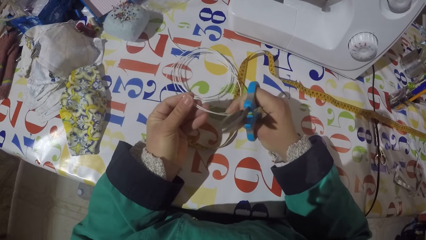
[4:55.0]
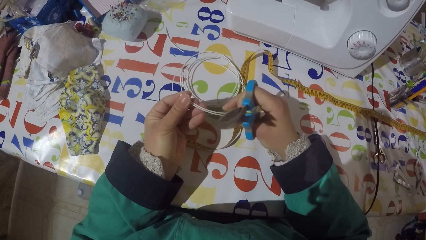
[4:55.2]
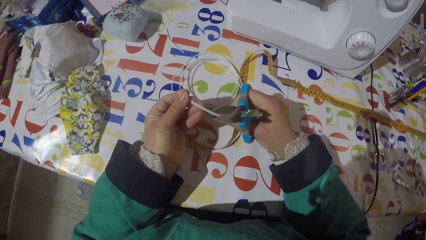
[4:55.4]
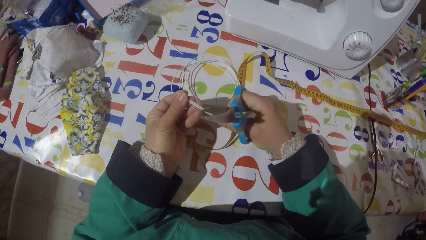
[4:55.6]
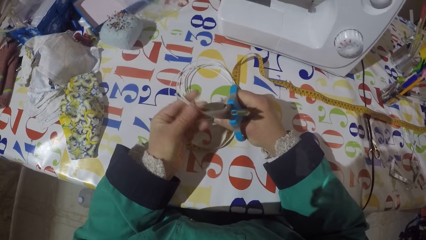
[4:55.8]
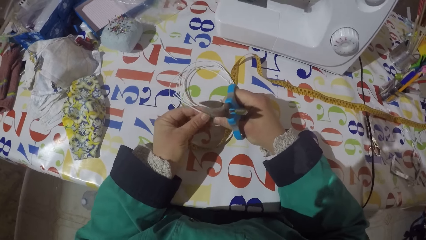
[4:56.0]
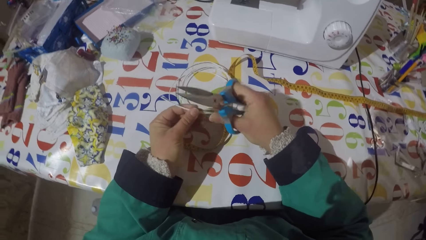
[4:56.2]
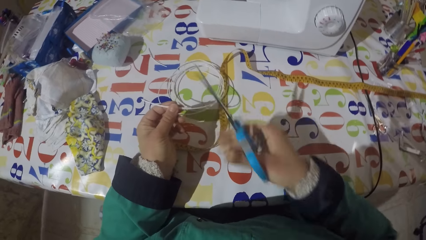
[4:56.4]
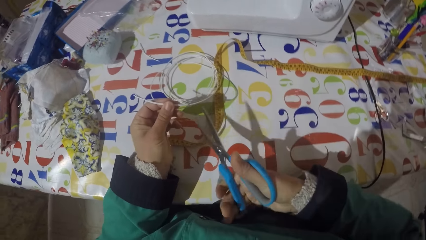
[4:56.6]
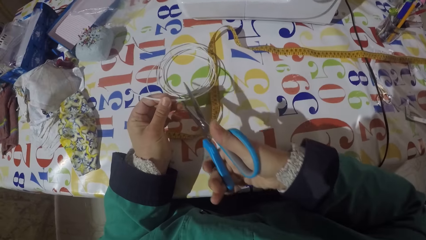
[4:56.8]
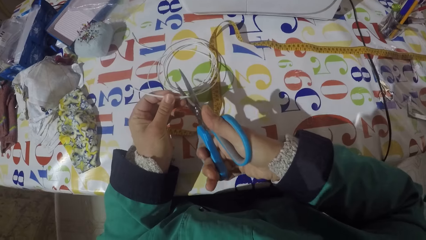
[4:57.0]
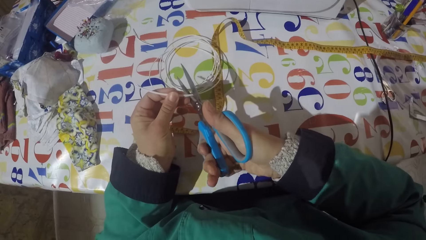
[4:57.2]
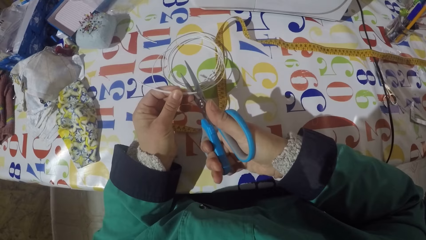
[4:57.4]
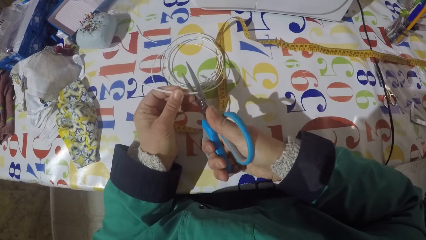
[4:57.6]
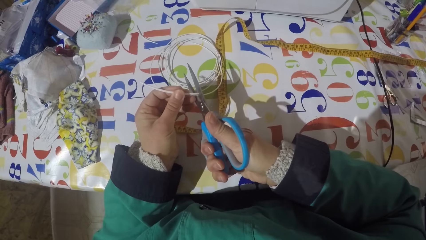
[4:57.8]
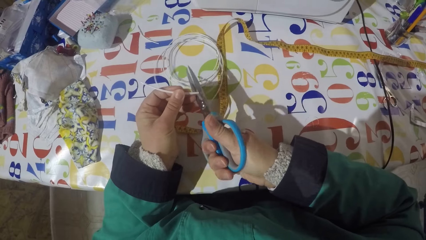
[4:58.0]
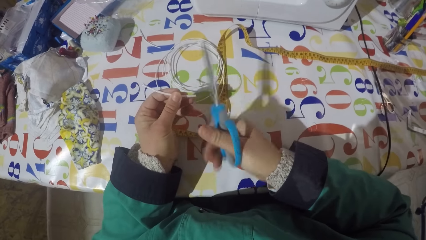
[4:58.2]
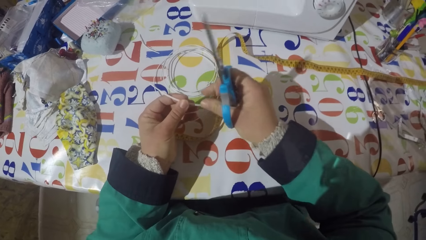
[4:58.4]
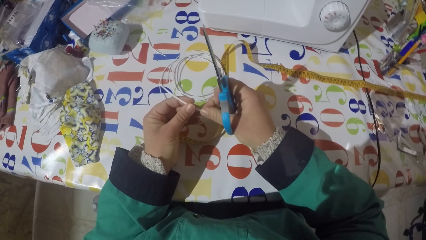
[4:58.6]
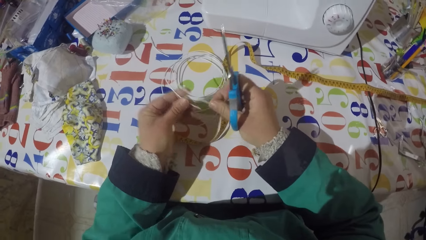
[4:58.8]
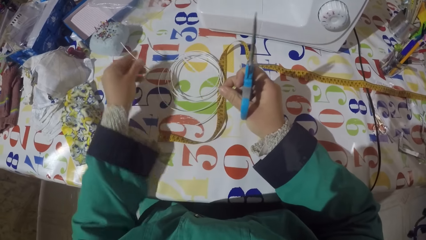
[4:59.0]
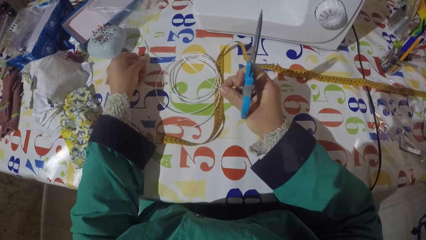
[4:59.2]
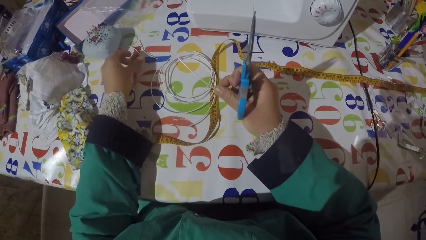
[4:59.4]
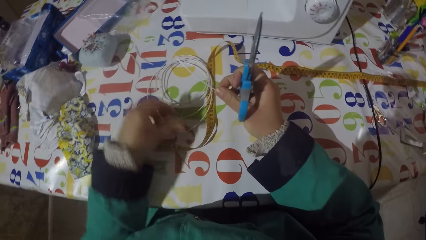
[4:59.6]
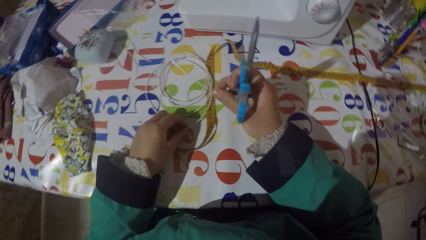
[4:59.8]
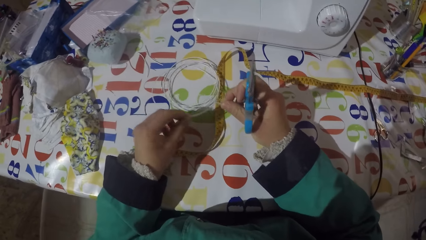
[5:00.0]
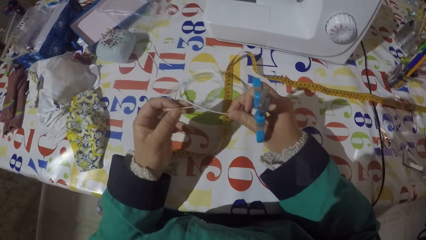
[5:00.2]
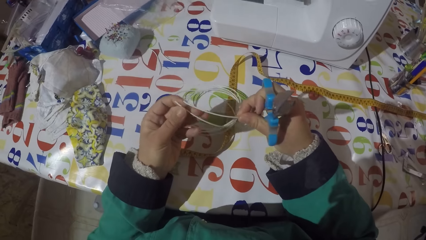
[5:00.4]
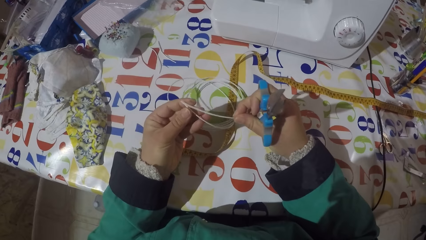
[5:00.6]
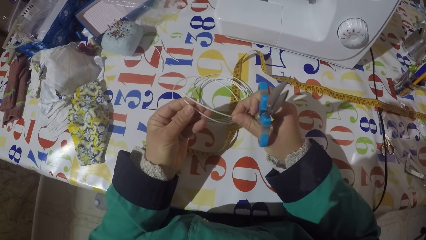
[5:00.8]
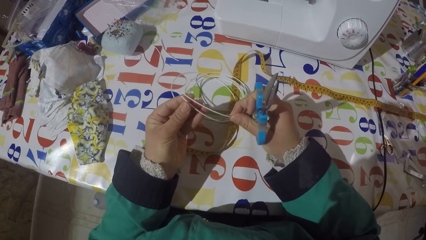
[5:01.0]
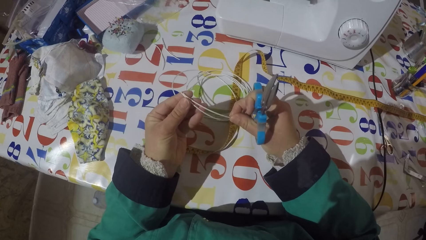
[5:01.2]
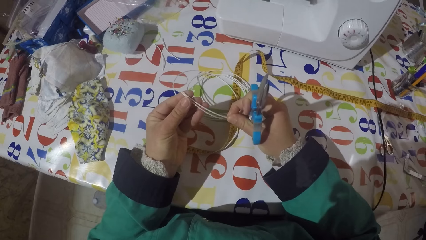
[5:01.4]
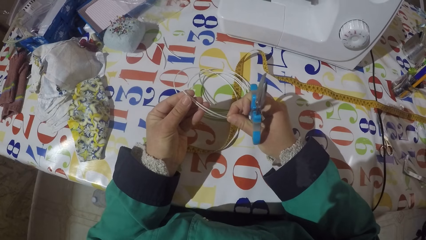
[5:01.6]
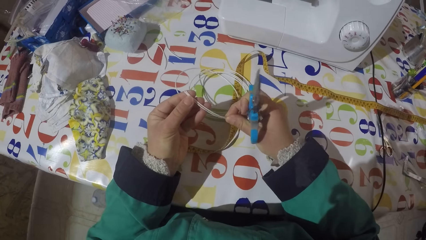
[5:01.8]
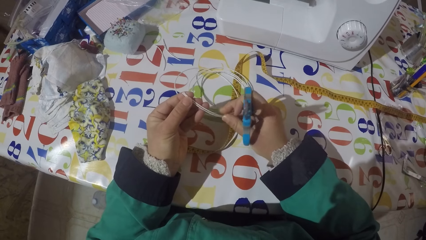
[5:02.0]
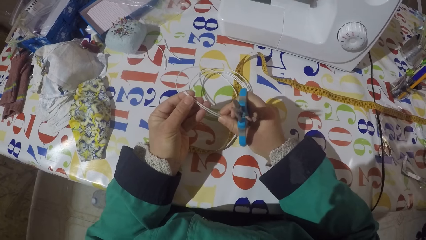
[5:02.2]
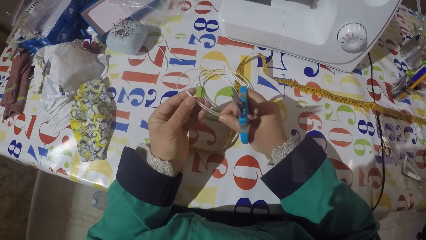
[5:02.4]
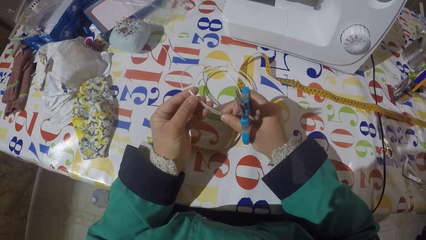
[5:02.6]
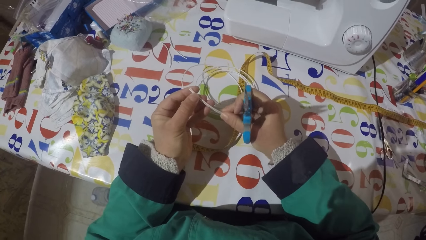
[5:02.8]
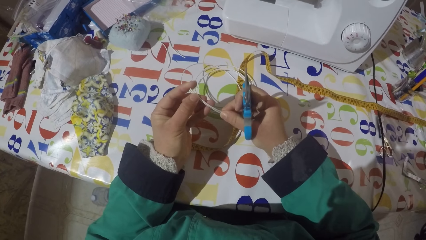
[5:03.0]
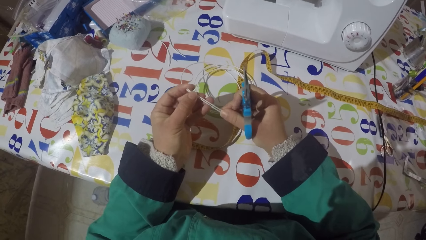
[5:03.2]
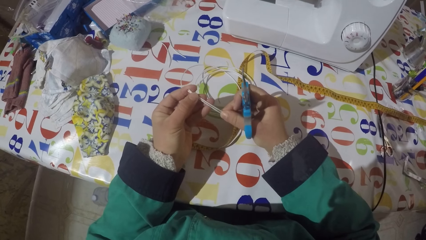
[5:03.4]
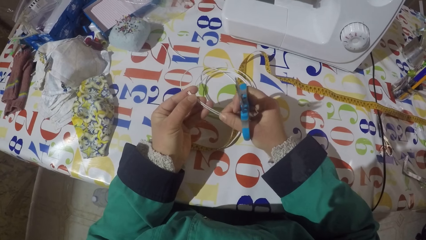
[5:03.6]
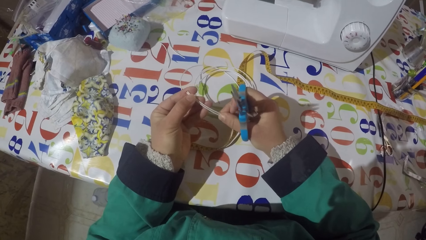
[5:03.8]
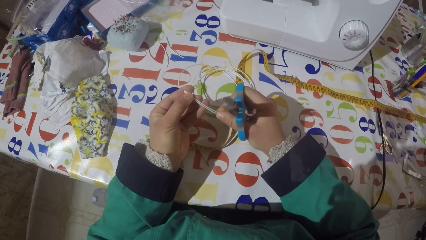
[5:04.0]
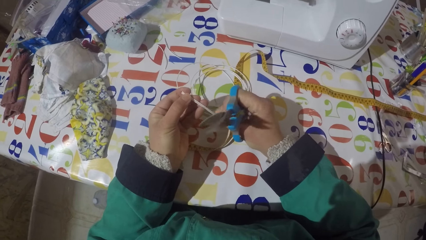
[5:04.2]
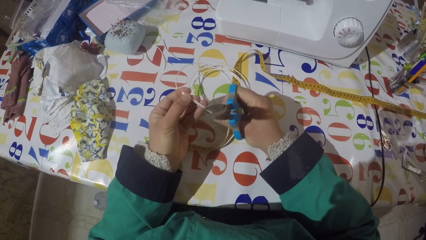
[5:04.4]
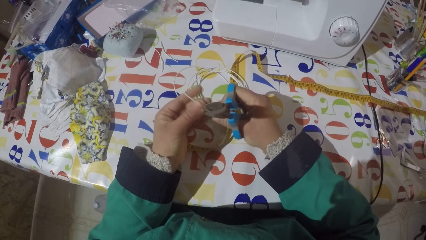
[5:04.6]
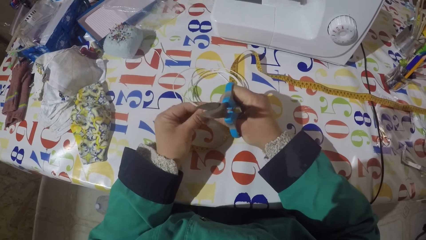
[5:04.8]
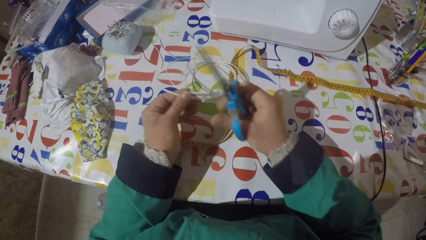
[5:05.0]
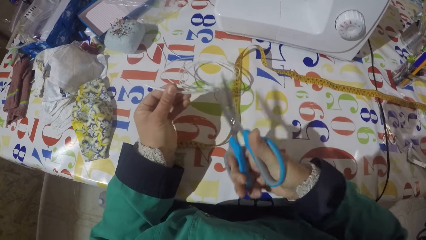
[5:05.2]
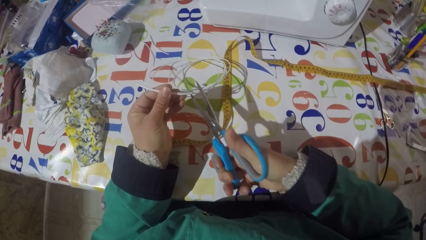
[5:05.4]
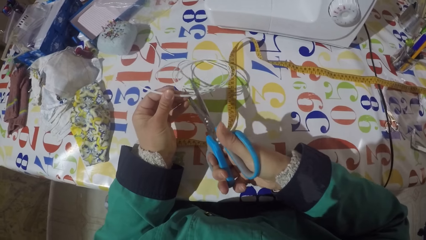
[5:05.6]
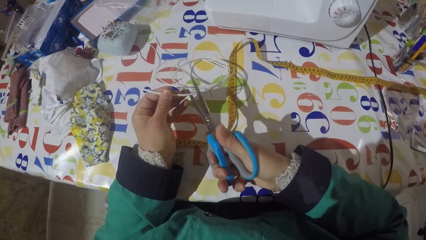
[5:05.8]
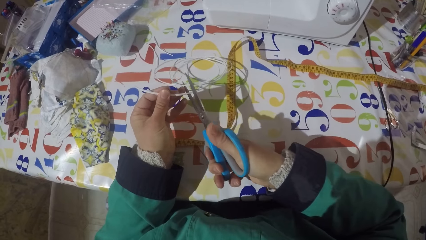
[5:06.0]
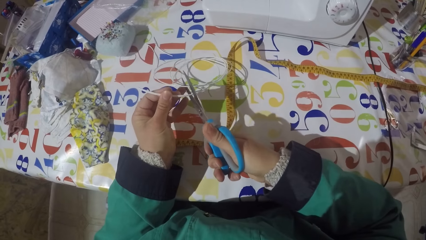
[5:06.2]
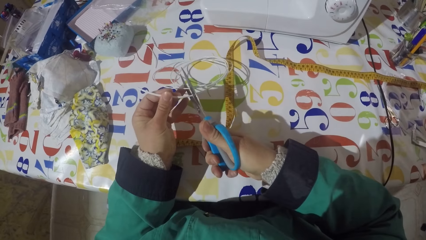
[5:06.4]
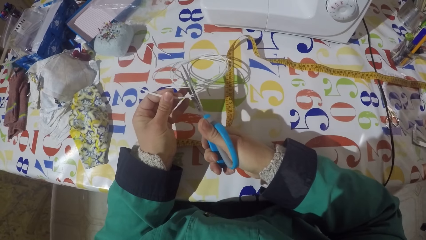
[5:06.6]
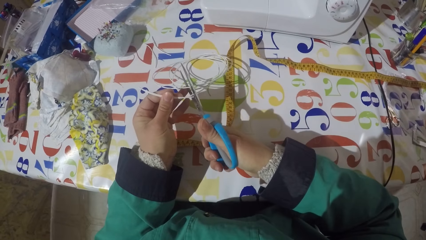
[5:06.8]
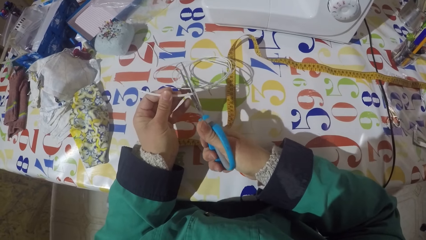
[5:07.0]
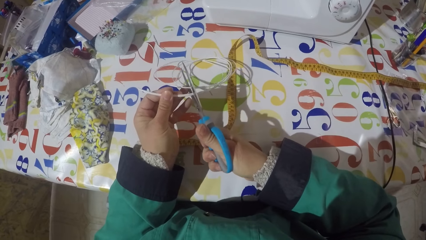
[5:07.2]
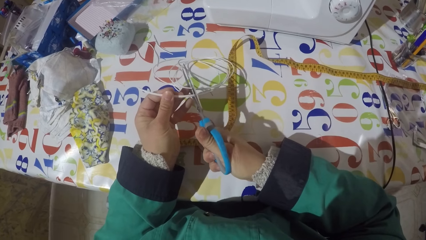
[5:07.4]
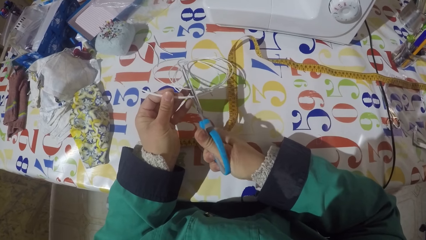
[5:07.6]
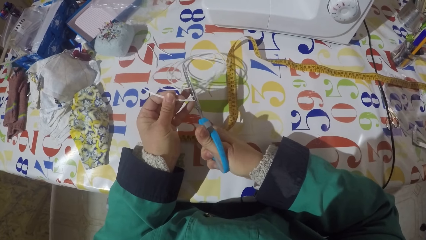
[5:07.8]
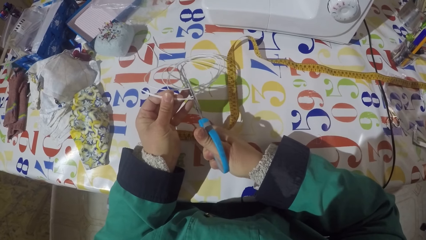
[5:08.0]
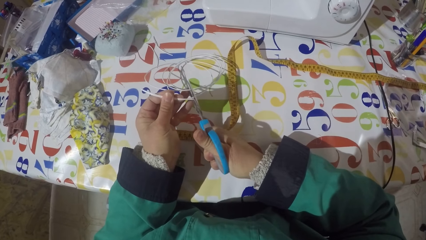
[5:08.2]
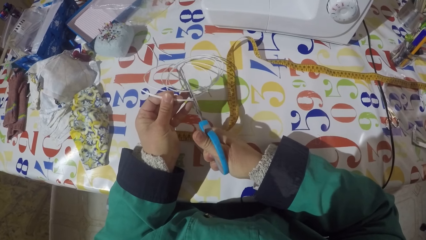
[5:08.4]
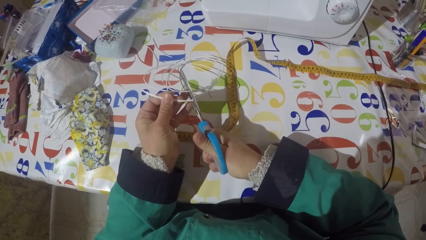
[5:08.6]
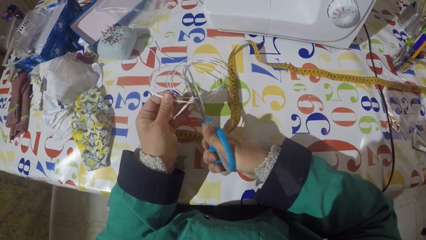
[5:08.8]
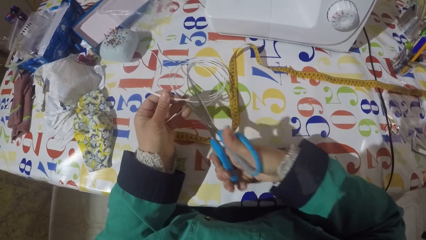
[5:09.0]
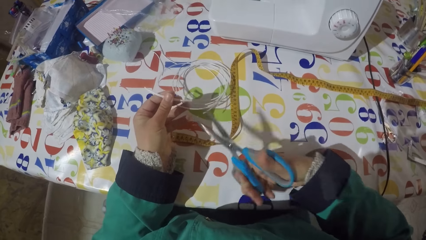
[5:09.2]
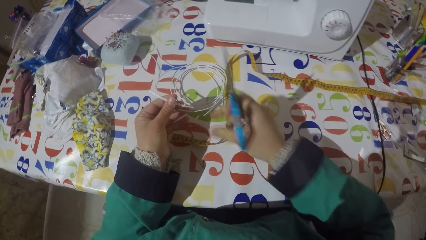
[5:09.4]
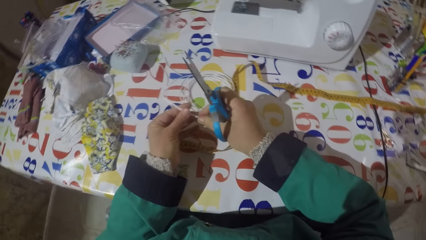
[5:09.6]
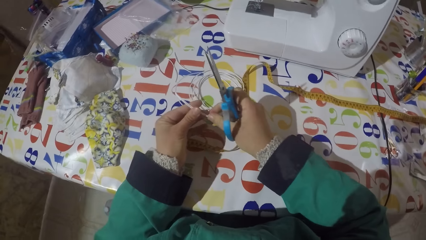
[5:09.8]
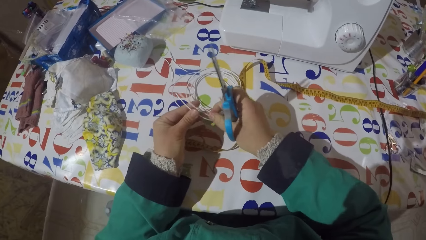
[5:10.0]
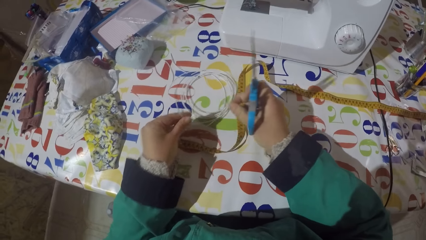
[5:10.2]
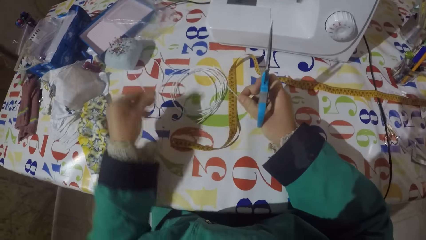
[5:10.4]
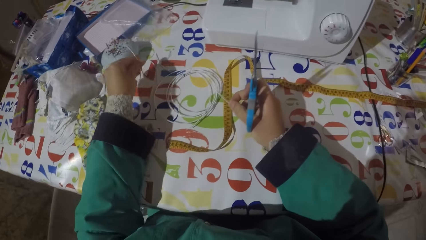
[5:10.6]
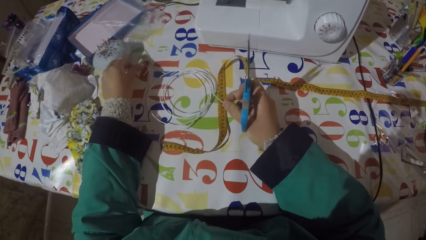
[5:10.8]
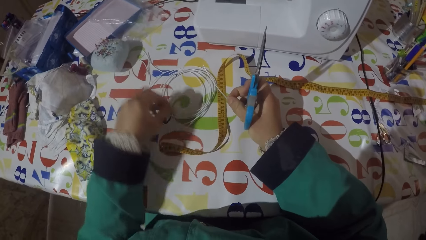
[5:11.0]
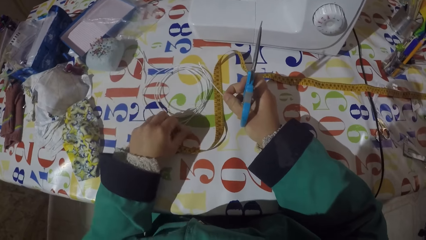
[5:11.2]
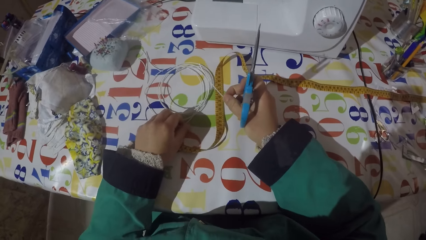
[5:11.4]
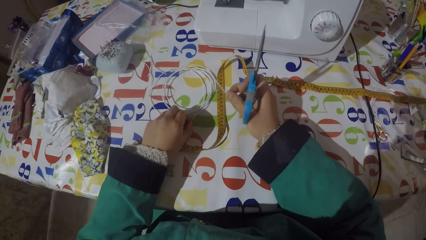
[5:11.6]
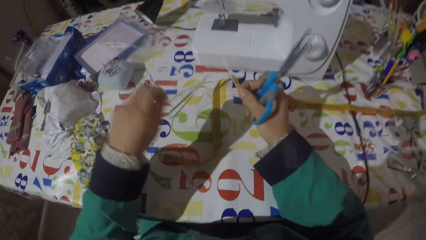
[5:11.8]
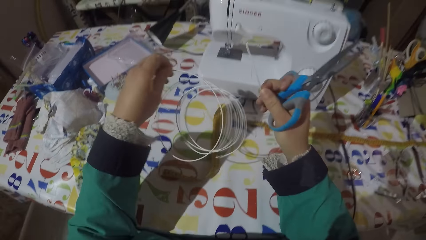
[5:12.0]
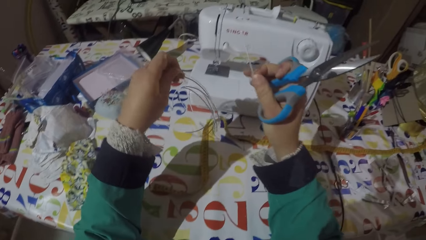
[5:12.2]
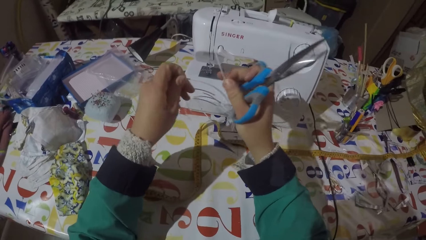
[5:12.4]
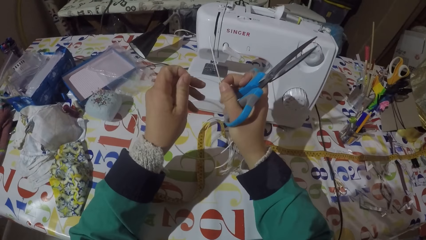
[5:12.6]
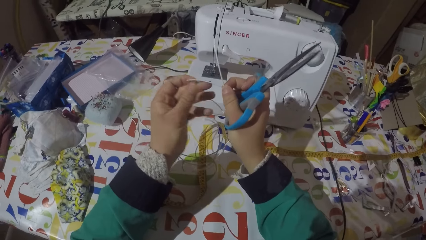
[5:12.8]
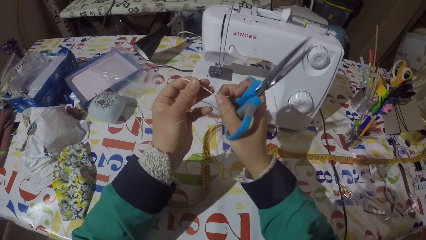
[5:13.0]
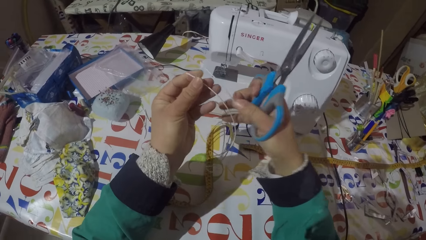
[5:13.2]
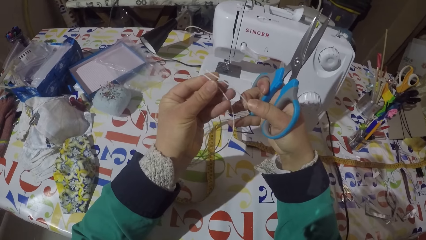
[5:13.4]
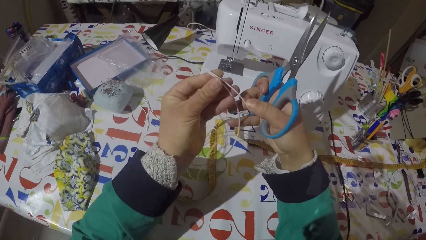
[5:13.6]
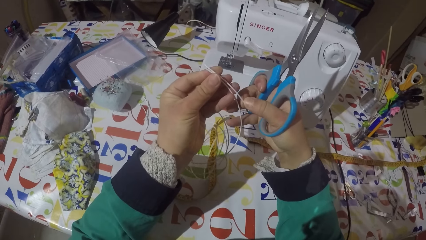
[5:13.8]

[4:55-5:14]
The camera wearer cuts the wire with the scissors. He puts the piece of wire on the table, holds the piece of wire with his right hand and picks up the wire from the table. He holds the pair of scissors. He holds the piece of wire against the wire with both hands. He cuts the wire with the scissors. He holds the piece of wire with his right hand. He holds the pair of scissors. He puts the piece of wire on the table and picks up the wire from the table. He holds the pair of scissors again. He holds the piece of strip against the long strip.
